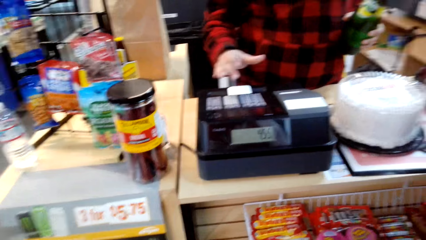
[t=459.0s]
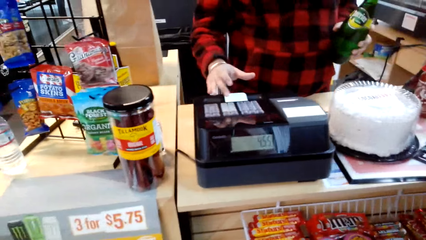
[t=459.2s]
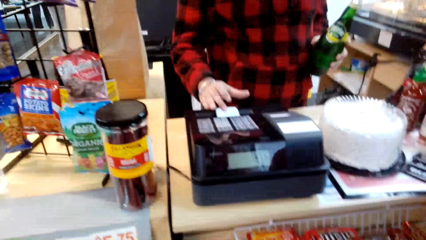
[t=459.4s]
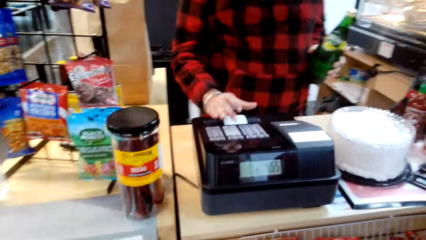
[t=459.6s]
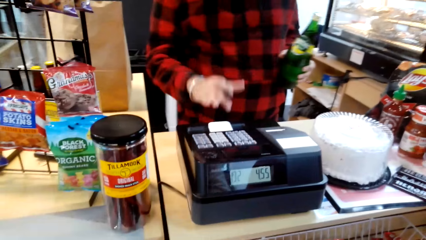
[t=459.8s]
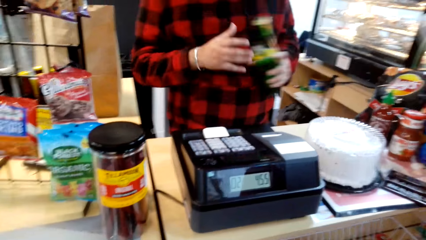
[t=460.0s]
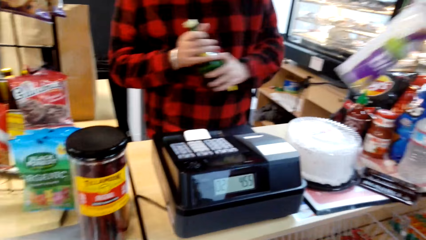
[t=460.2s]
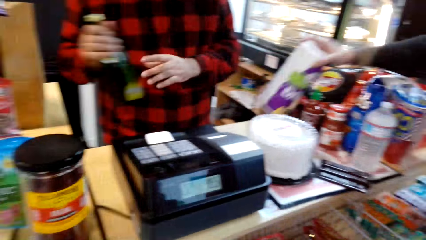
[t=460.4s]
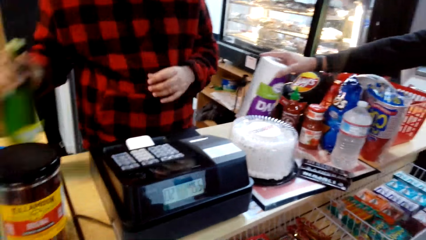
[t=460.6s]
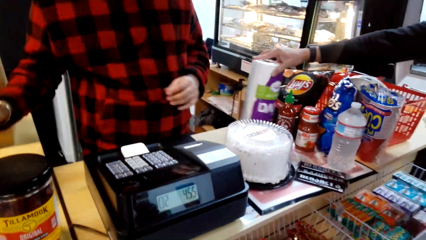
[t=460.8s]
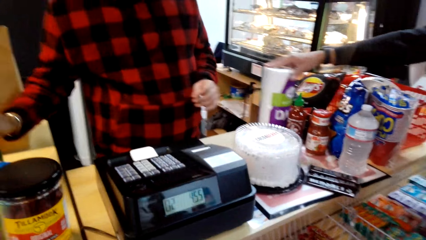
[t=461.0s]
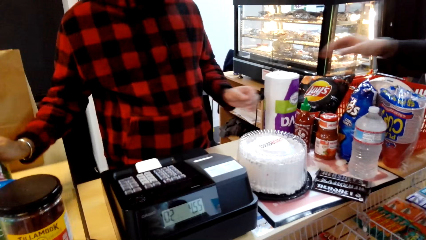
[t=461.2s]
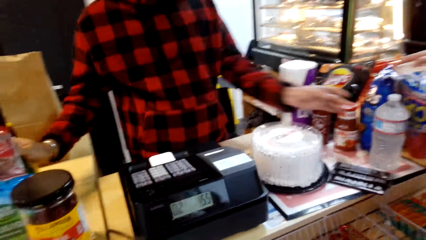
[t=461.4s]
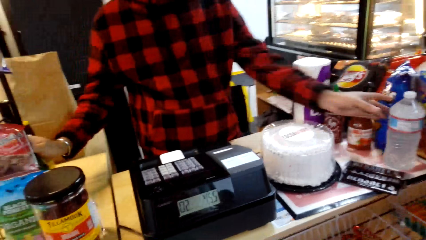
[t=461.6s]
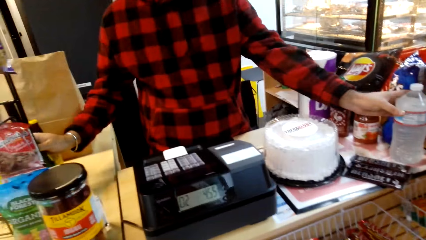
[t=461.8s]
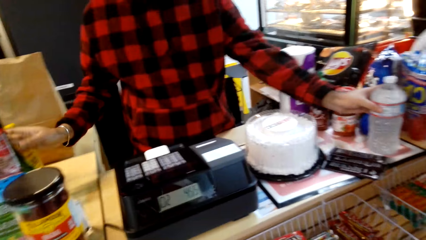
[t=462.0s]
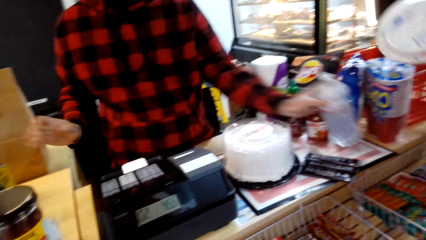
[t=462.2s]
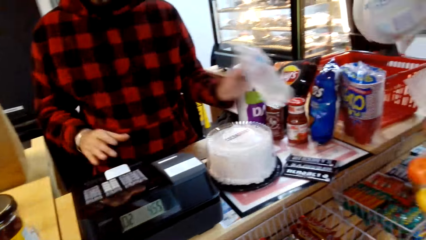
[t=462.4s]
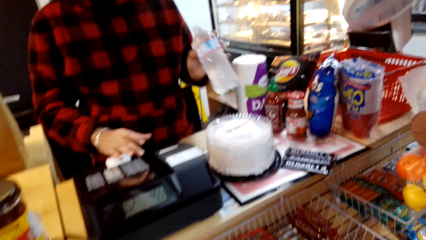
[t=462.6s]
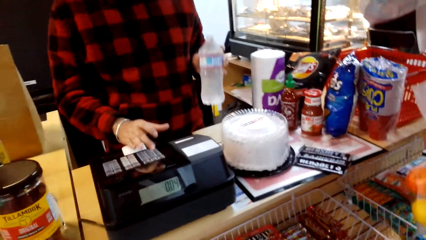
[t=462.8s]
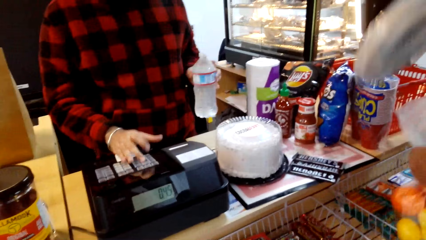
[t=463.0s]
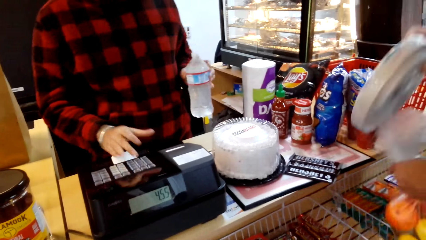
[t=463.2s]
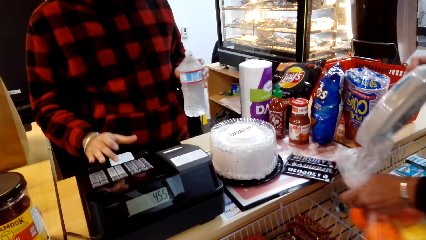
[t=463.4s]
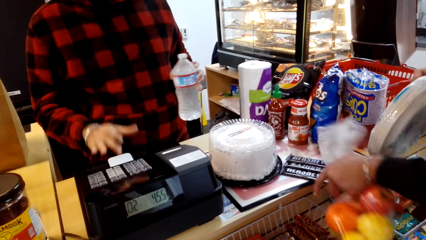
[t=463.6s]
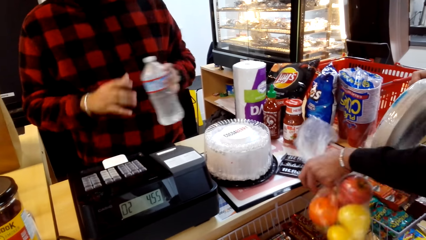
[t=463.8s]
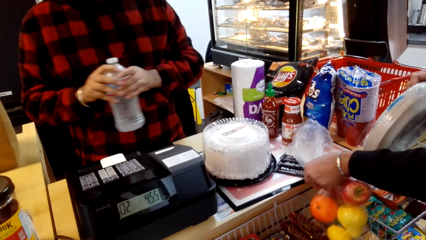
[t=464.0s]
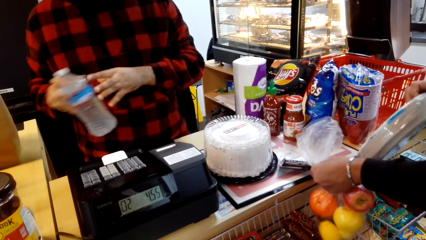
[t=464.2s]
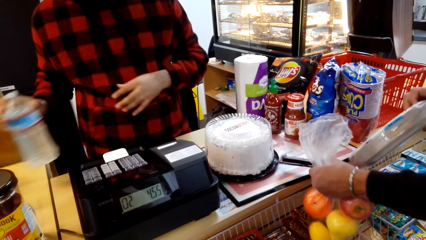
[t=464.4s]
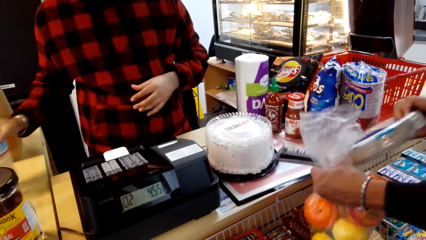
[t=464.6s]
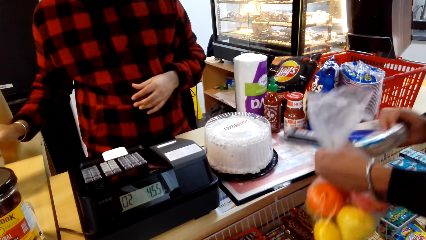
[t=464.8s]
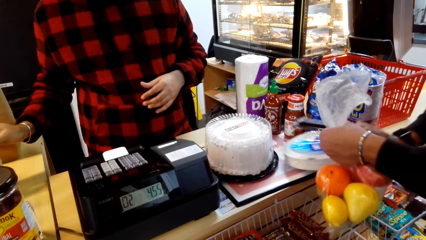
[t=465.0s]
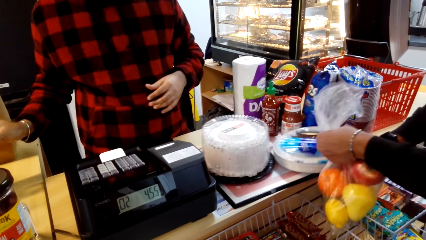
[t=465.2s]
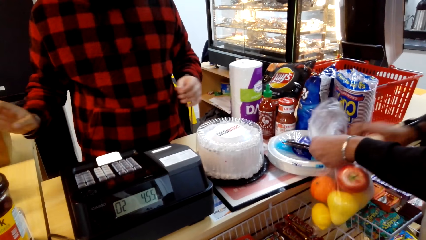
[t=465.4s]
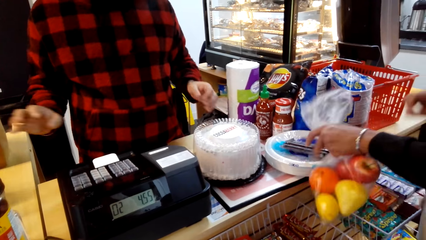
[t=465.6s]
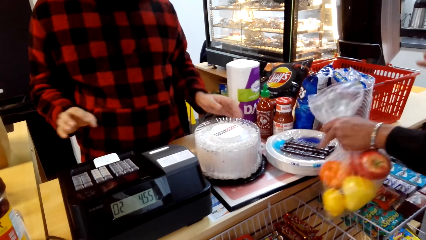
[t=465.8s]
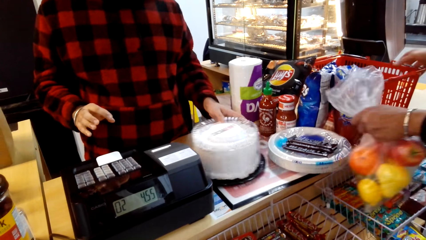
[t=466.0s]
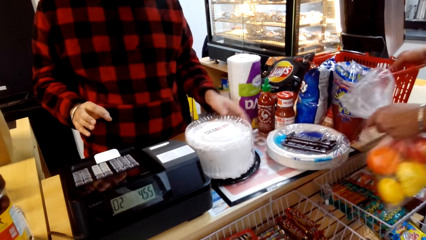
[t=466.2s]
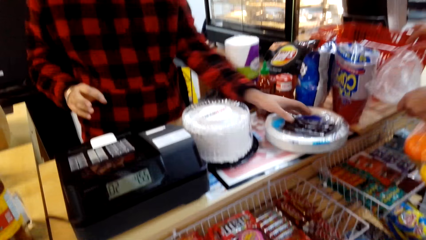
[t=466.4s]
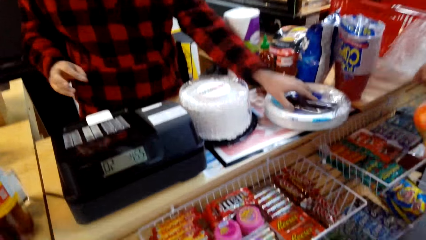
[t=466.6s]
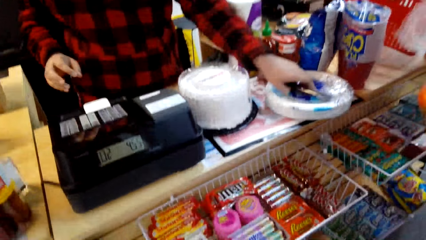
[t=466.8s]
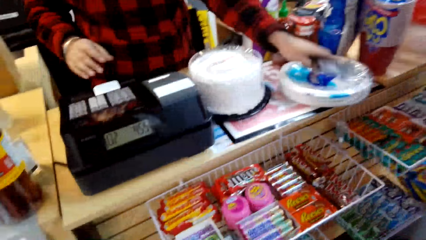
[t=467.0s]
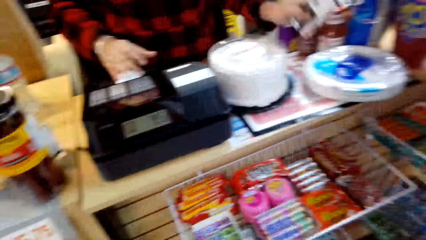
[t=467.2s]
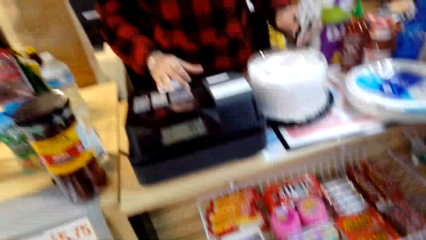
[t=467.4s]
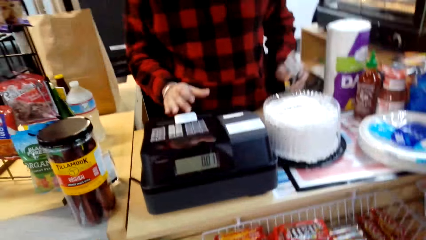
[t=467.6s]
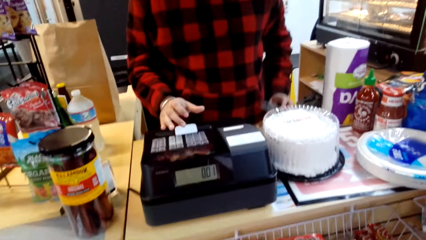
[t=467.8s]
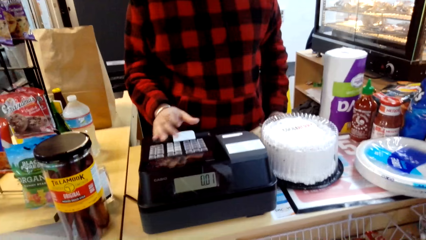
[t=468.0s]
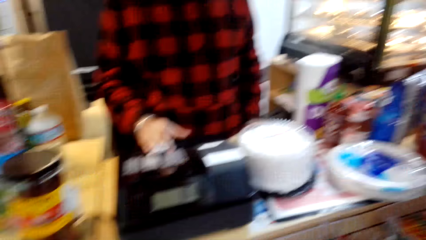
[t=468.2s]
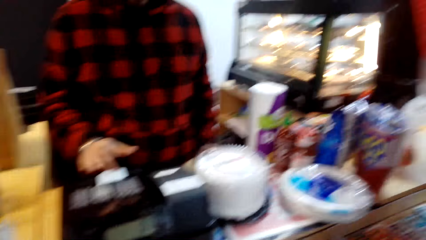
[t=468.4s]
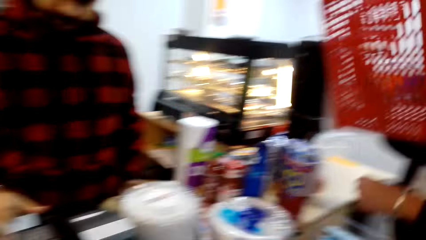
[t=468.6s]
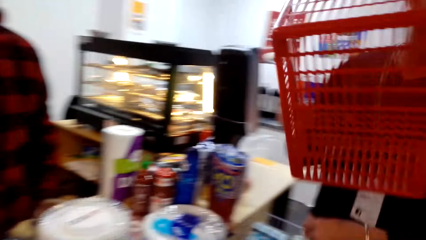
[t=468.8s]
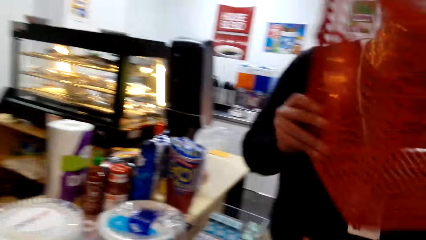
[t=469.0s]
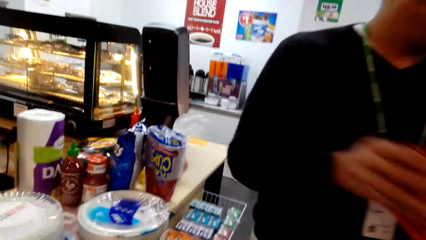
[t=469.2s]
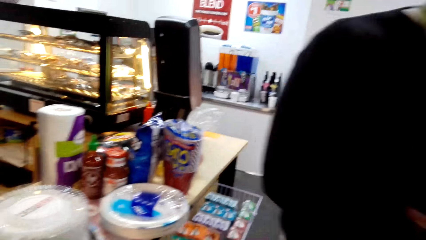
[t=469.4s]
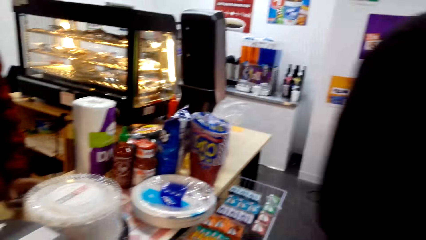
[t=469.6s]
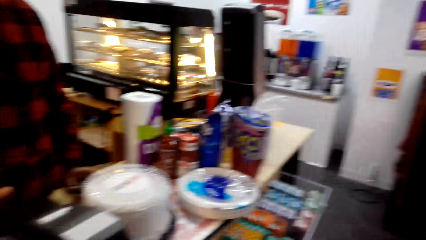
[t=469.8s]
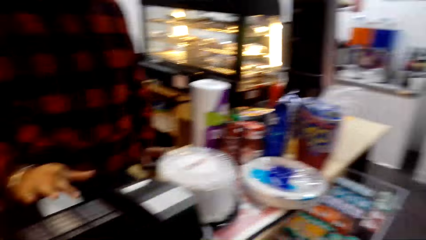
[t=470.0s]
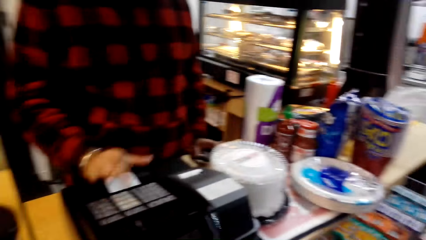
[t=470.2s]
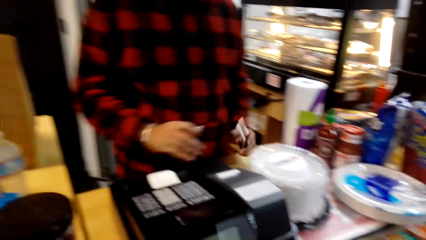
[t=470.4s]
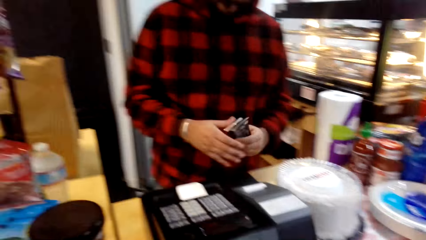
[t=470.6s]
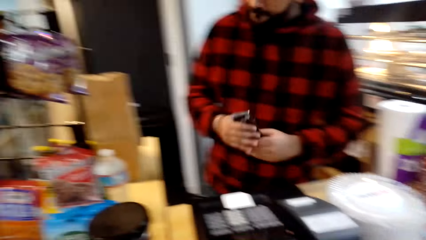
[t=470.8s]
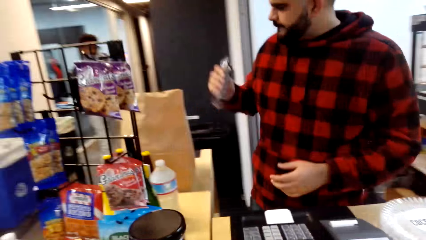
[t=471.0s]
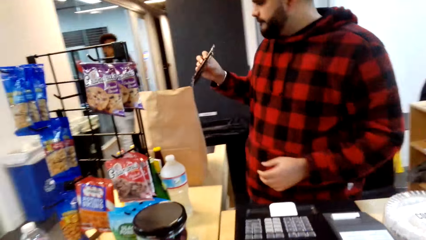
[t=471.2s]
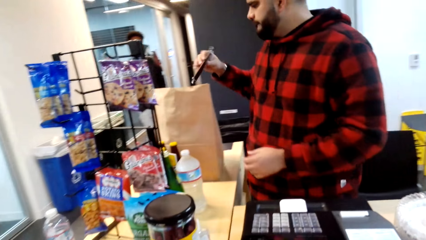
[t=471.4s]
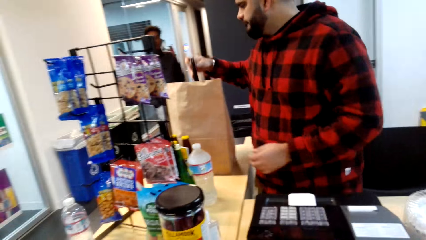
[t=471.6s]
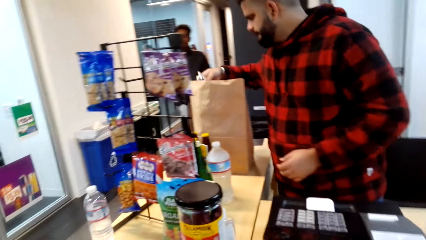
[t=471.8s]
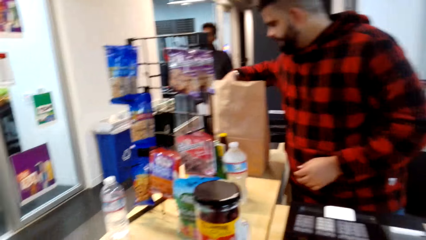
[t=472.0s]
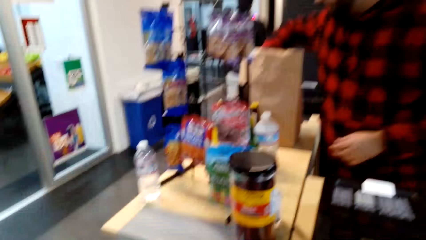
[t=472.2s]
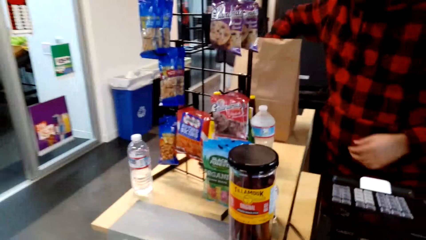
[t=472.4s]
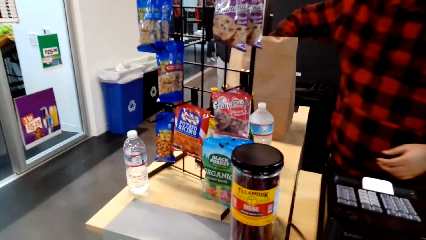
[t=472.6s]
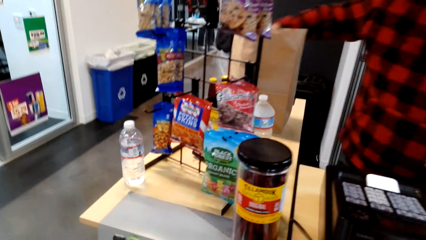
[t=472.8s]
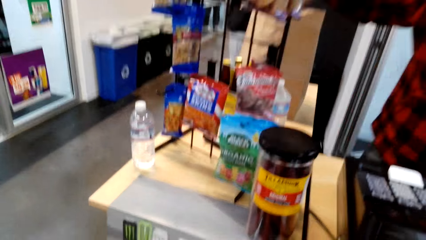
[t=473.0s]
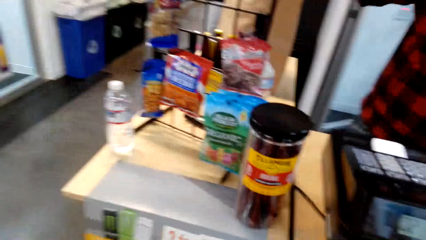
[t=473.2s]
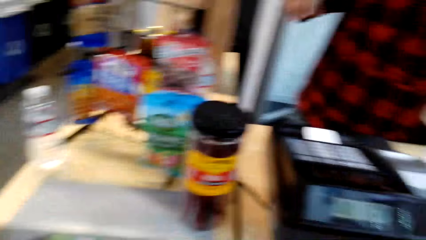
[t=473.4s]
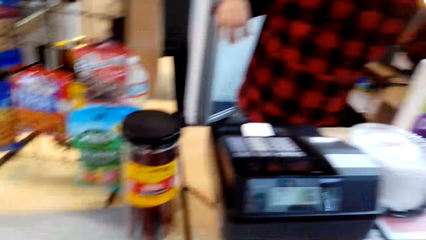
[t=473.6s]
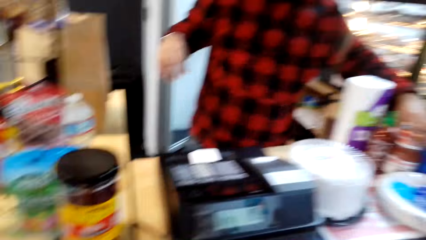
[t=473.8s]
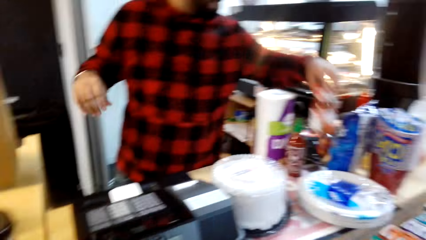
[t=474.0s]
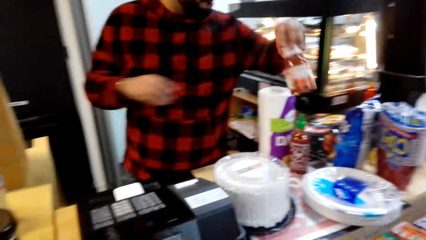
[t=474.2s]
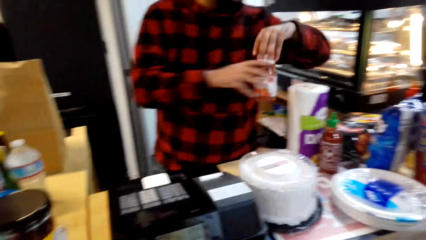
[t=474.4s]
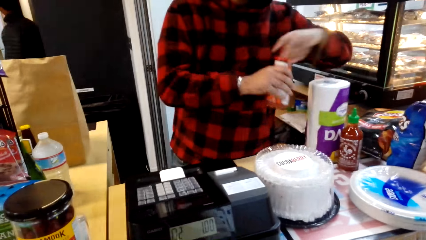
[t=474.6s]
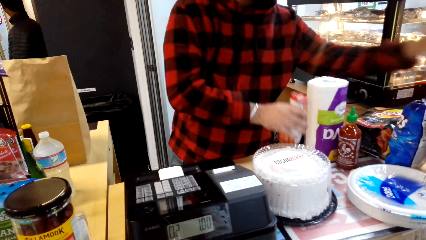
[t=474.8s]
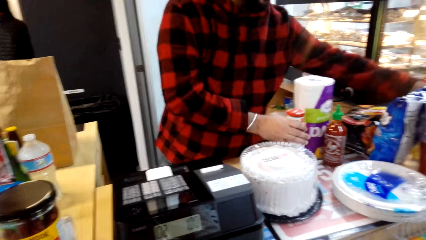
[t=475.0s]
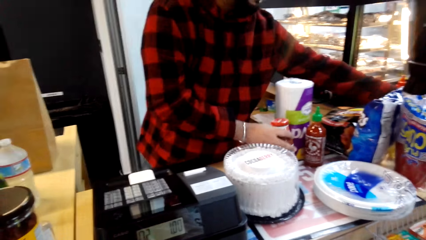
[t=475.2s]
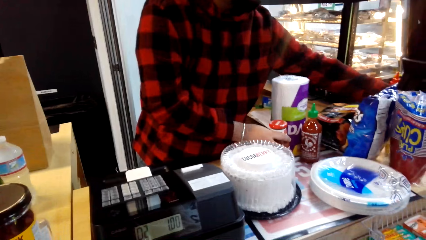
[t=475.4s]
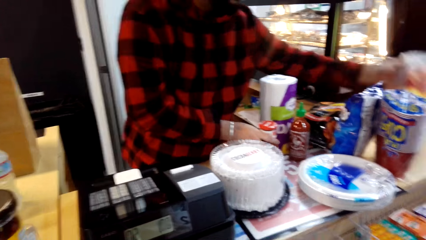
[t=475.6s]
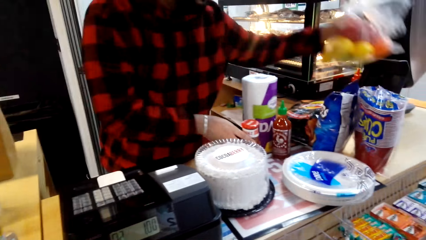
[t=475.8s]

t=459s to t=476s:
The cashier puts the drink aside. A man places a paper towel on the counter. The cashier holds a drink and presses buttons on the cash register. The man places plates on the counter and holds nylon paper with fruits. The cashier puts the drink aside, presses buttons on the cash register and grabs chocolates on the plates. The man takes away the shopping basket. The cashier packs the chocolates. The cashier grabs a jar of sauce.
